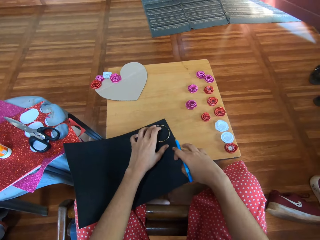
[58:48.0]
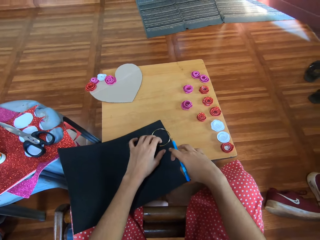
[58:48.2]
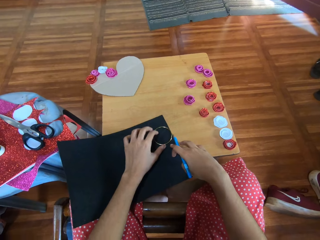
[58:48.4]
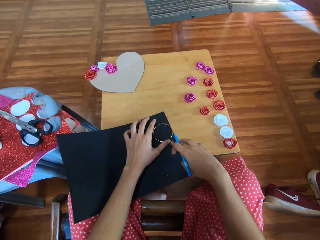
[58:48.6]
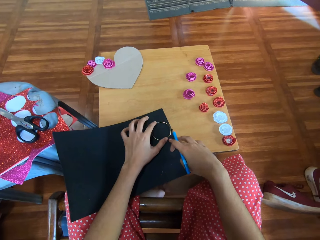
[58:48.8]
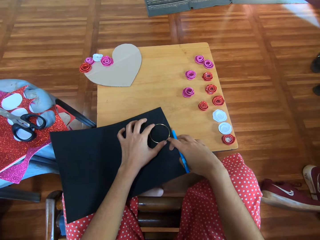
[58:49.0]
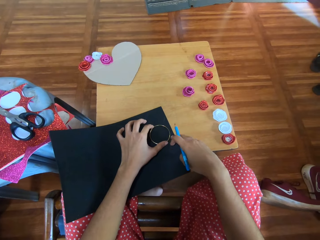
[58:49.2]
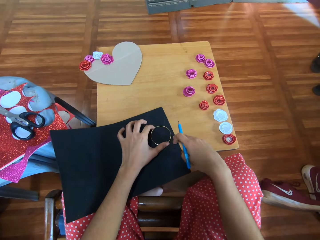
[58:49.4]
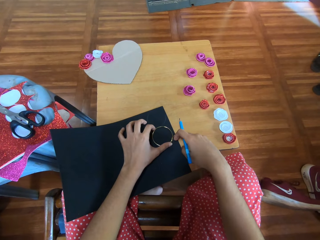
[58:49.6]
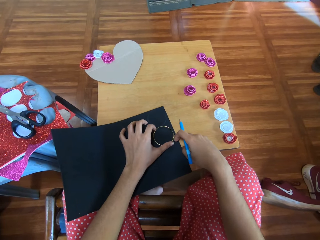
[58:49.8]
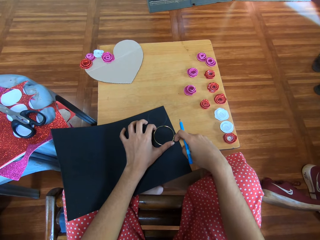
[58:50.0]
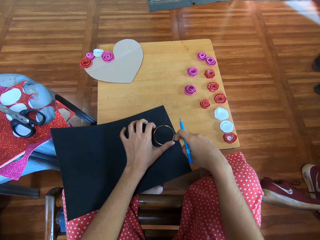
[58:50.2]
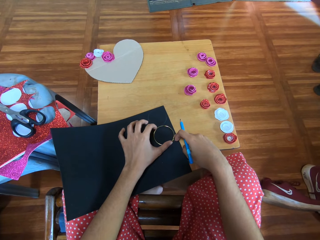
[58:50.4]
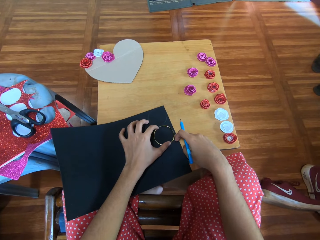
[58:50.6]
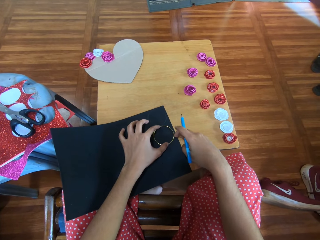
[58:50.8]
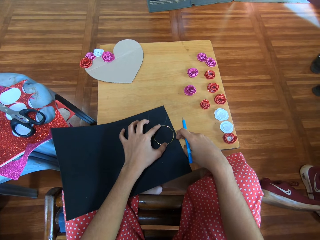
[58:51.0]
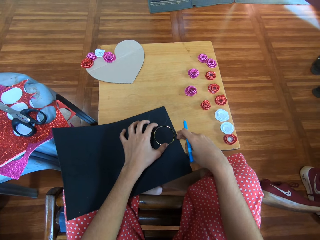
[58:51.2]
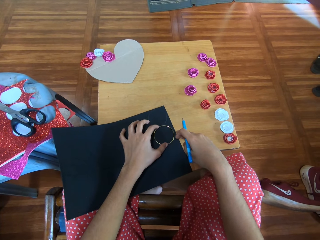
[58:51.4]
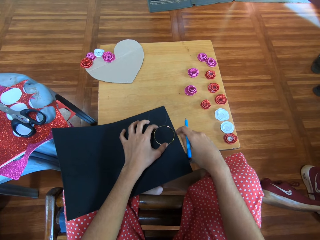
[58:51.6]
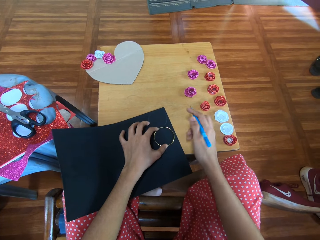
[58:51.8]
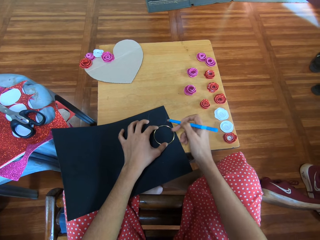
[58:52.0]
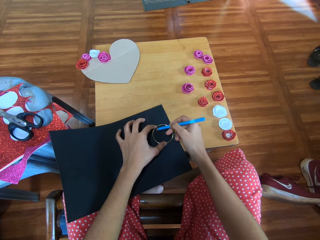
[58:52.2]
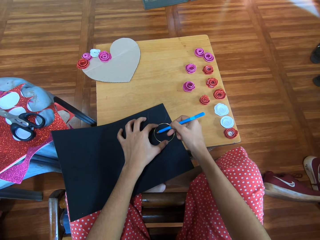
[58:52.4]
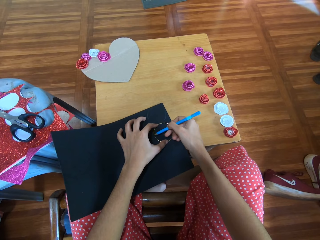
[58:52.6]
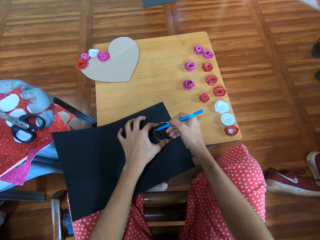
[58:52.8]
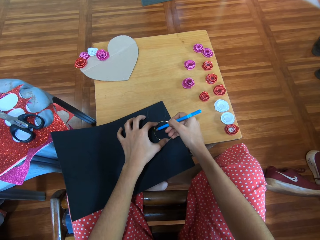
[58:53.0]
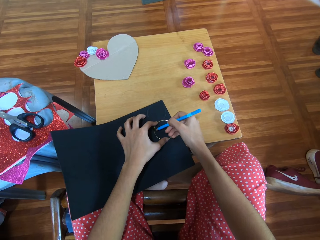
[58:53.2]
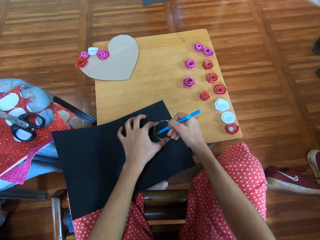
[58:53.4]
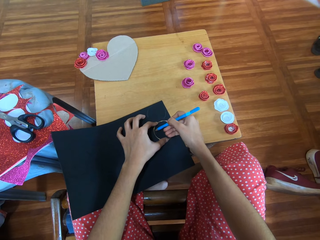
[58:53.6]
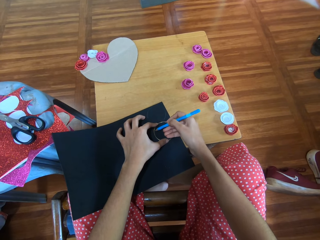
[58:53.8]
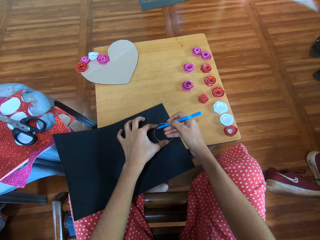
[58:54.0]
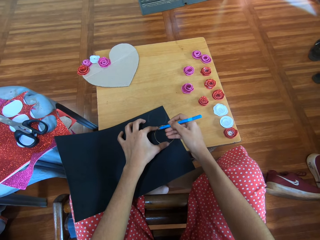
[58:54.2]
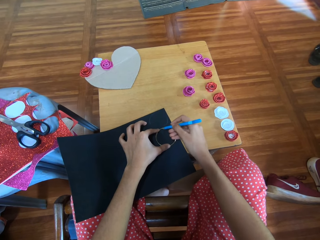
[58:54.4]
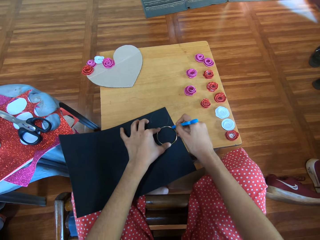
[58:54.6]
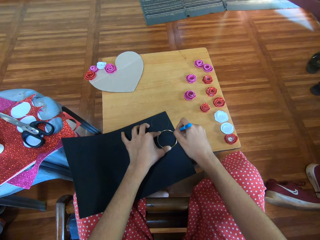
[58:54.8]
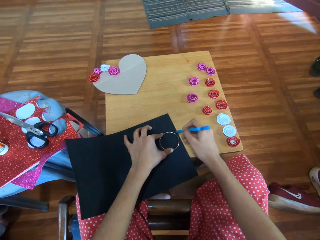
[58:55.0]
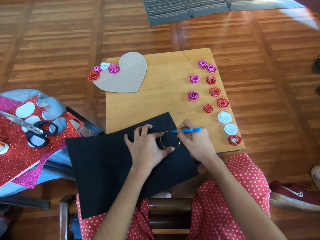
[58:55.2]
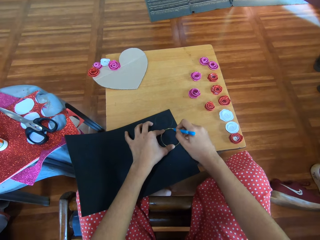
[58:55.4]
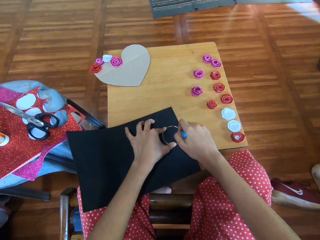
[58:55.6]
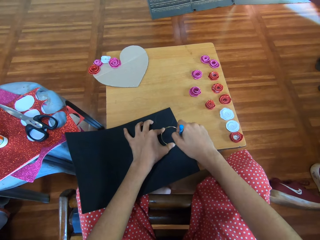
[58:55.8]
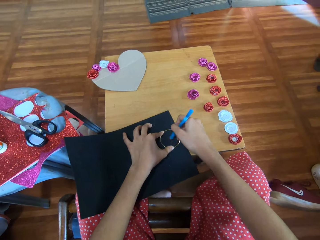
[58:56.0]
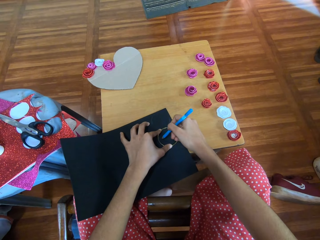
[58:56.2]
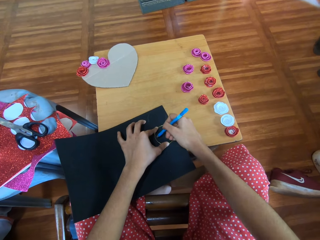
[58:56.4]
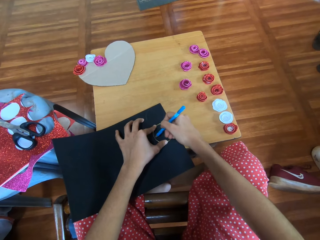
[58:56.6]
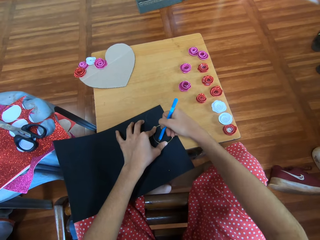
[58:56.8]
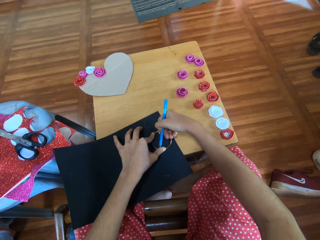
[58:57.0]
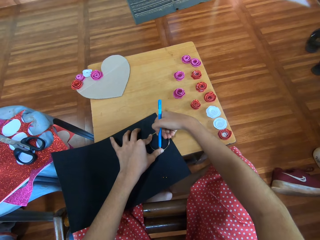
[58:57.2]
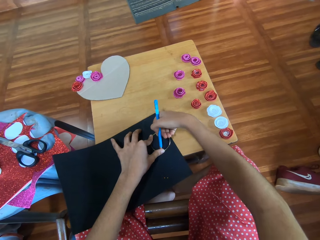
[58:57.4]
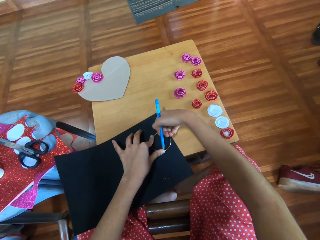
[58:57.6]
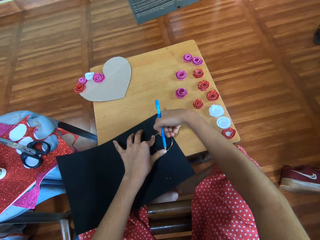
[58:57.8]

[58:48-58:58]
The camera wearer moves the golden bracelet. They make another circle with the pencil on the glitter paper.

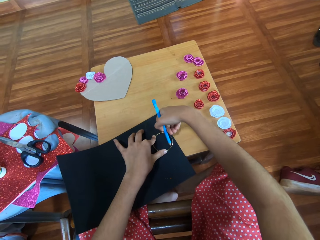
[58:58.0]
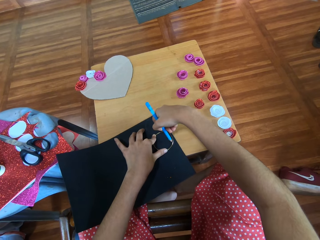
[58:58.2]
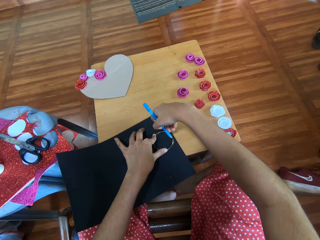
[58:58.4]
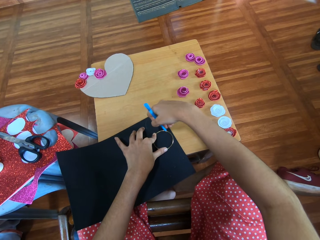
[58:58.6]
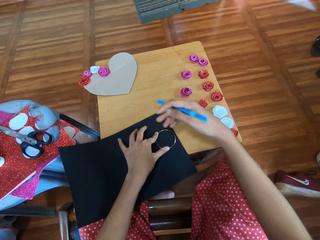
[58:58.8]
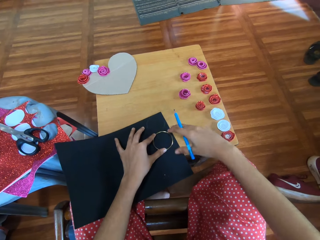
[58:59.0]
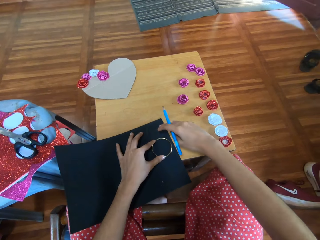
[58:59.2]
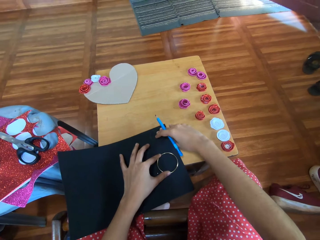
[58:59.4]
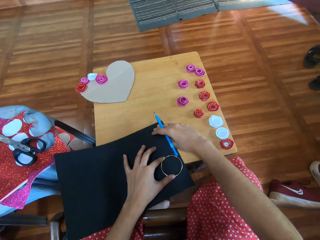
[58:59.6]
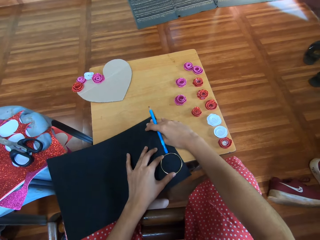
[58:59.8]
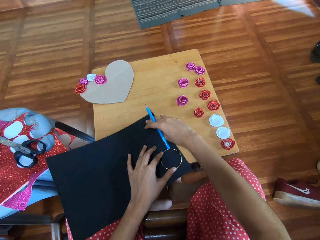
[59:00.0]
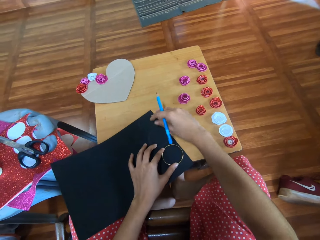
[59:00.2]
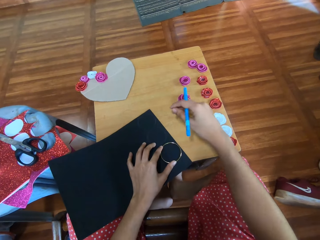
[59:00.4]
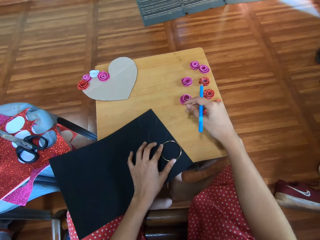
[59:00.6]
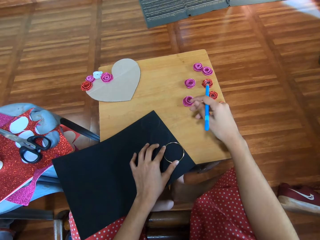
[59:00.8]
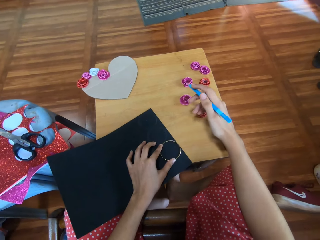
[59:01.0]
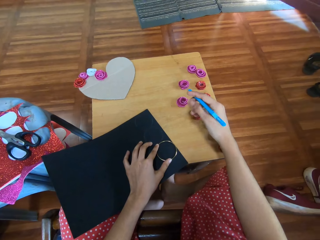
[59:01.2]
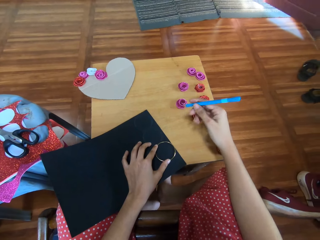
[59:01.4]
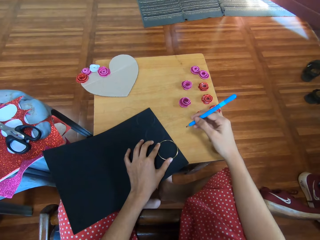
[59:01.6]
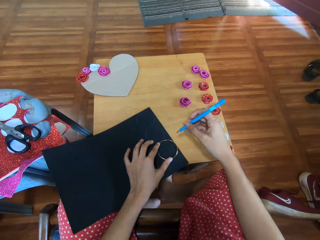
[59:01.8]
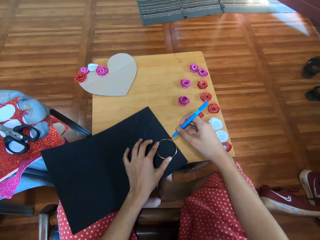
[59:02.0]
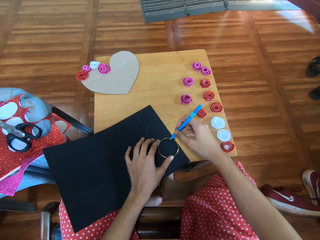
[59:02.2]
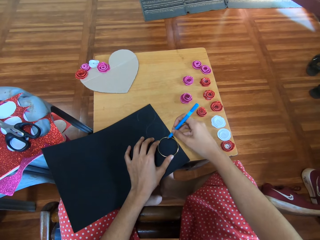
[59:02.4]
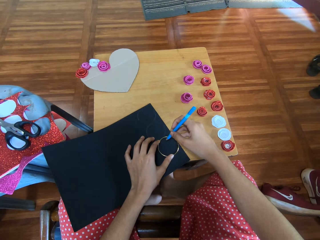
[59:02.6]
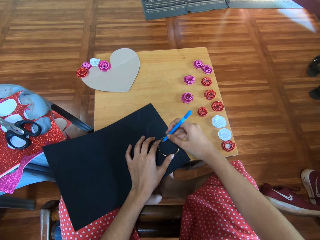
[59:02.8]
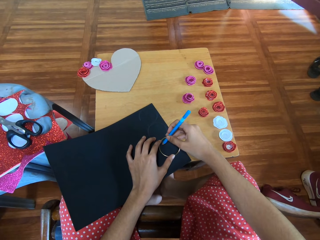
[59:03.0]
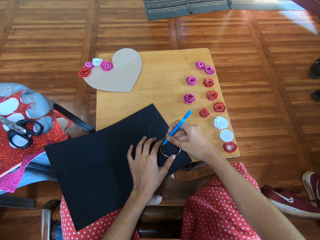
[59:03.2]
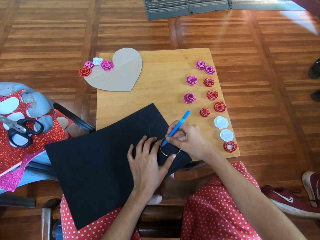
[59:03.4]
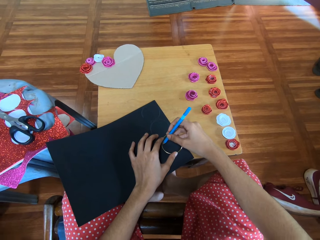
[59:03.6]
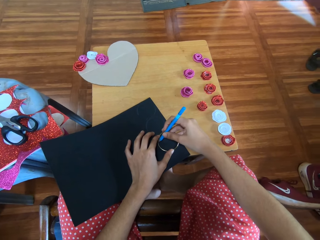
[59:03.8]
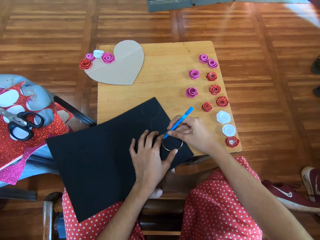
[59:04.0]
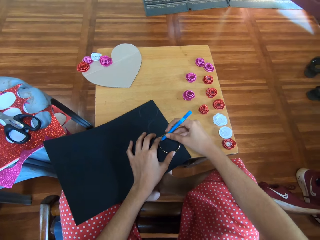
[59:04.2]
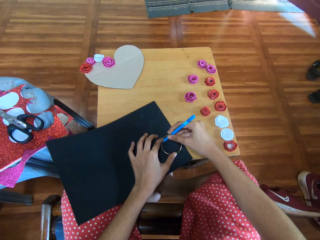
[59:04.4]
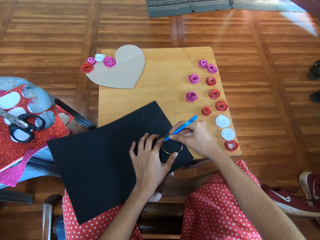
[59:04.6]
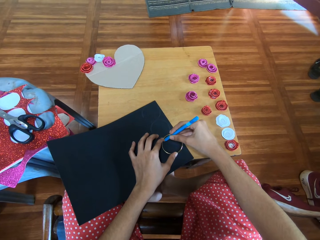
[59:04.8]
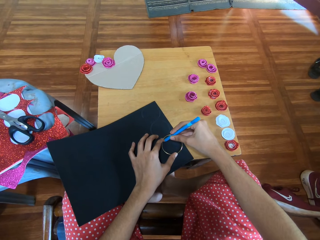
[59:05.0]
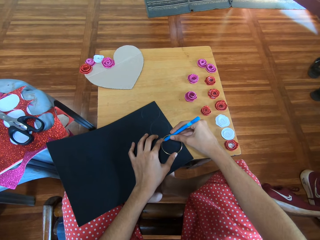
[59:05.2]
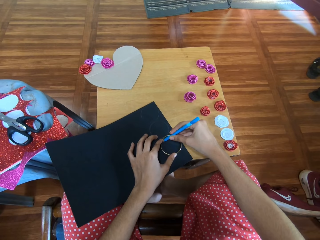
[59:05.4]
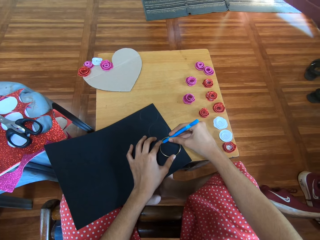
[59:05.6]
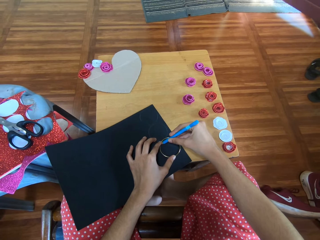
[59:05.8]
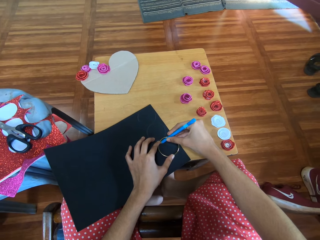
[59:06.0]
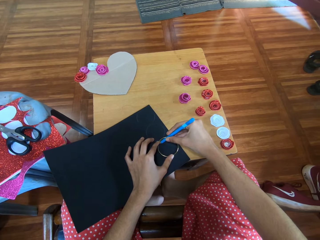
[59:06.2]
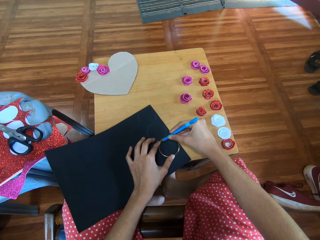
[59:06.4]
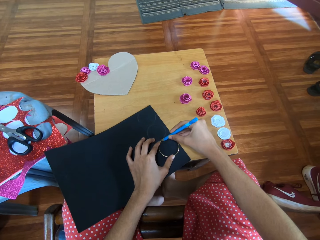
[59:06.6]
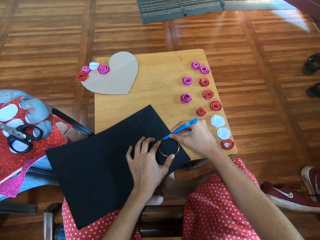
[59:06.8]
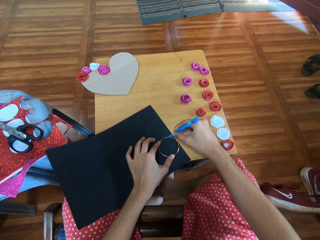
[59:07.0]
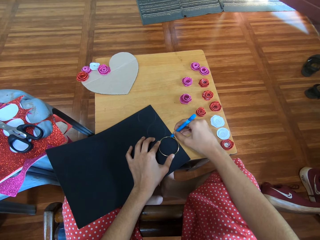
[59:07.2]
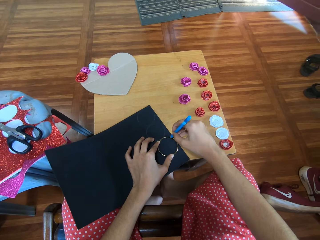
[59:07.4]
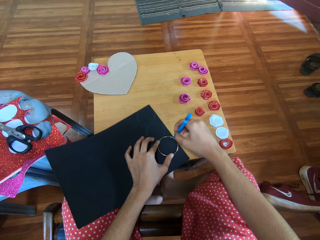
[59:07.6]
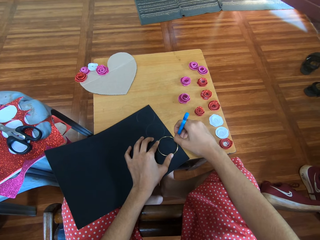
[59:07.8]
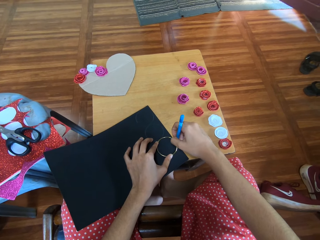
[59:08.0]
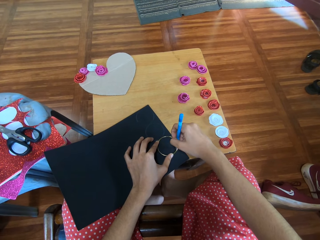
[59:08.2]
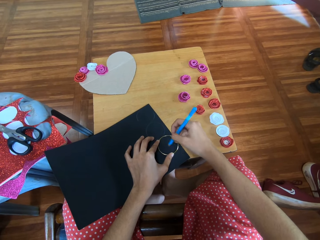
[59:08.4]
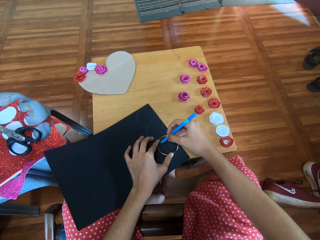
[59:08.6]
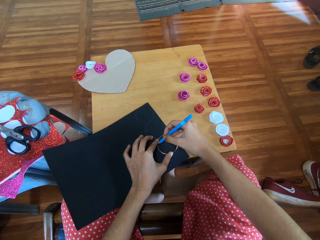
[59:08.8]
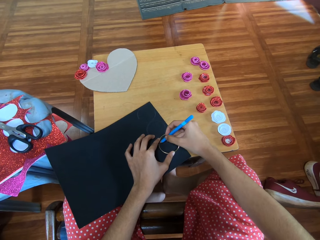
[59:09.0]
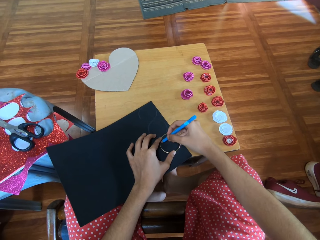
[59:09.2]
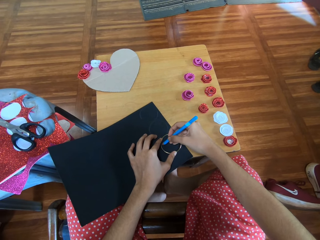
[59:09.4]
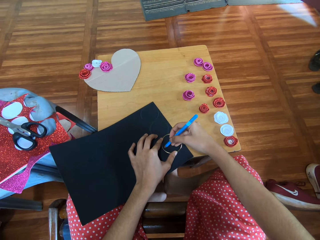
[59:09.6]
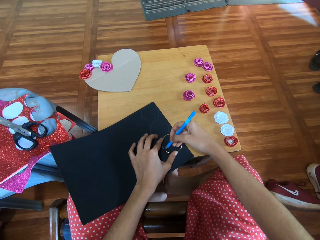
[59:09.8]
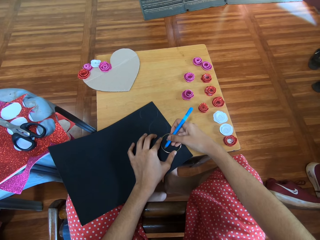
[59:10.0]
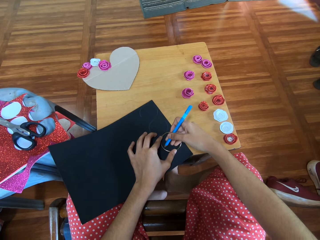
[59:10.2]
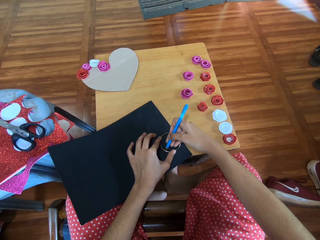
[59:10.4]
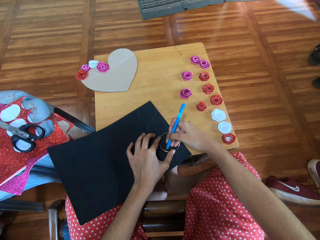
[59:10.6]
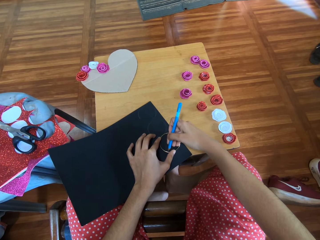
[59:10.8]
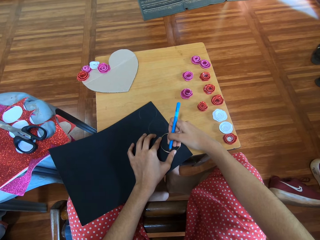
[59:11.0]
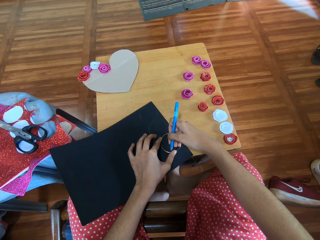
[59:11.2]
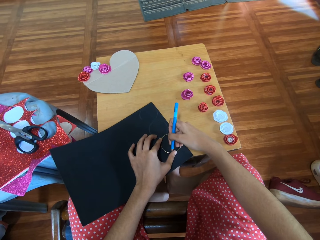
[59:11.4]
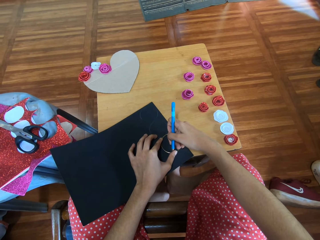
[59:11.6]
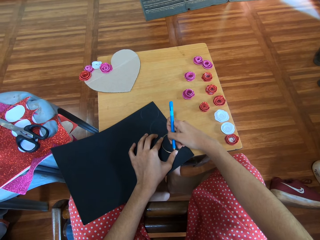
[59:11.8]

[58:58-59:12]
The camera wearer moves the golden bracelet again. They make a circle with the pencil on the black glitter paper.
